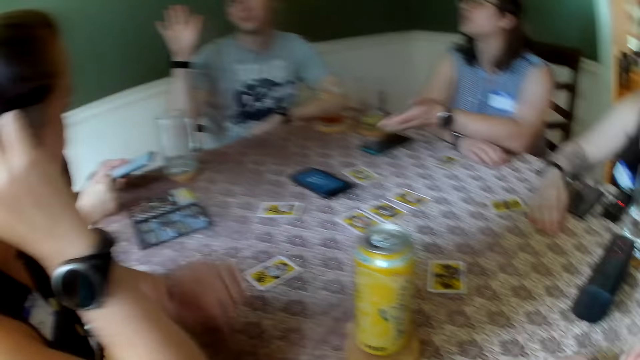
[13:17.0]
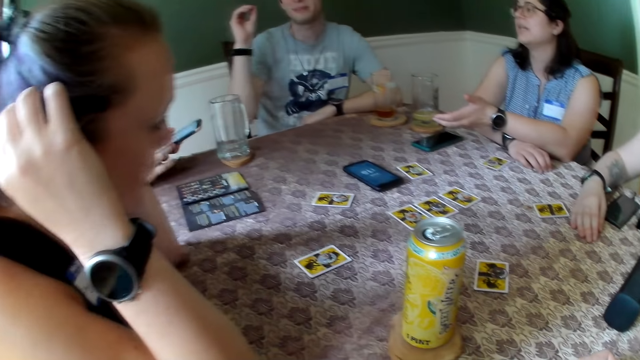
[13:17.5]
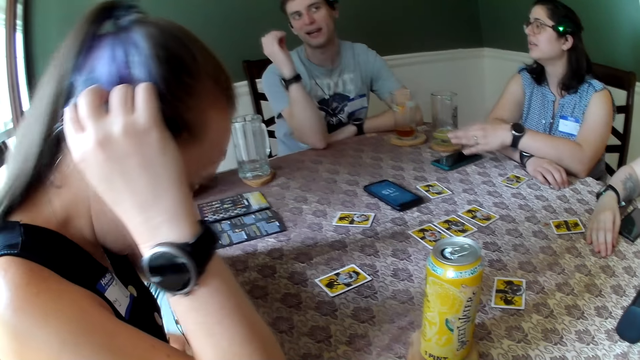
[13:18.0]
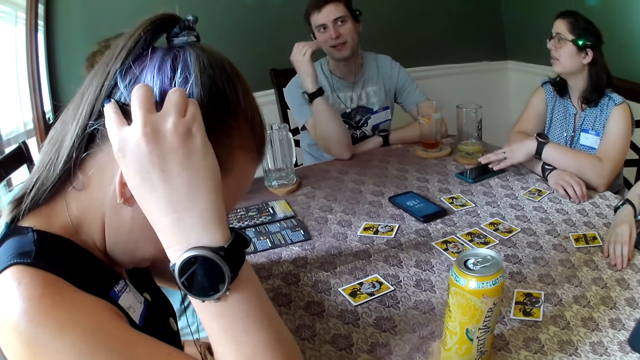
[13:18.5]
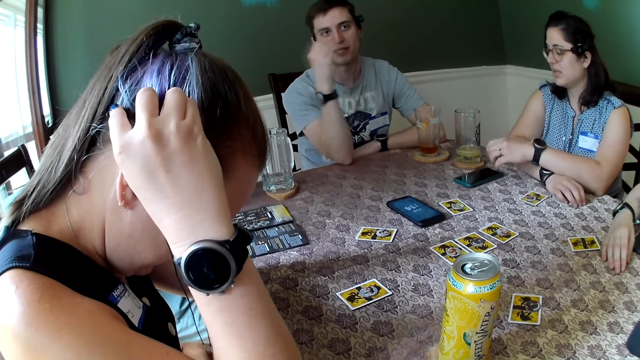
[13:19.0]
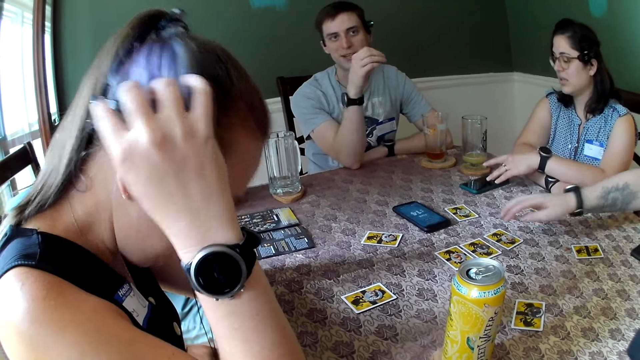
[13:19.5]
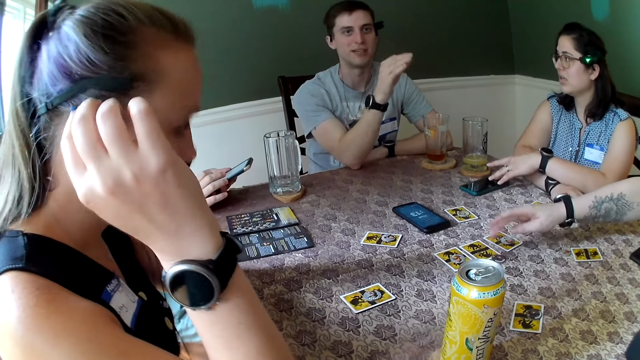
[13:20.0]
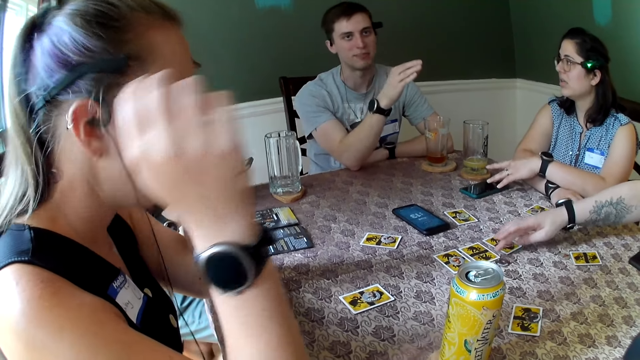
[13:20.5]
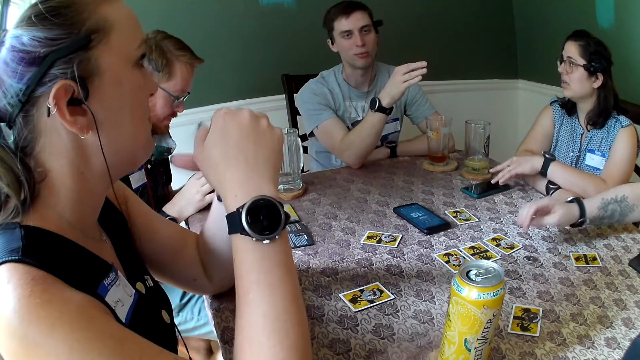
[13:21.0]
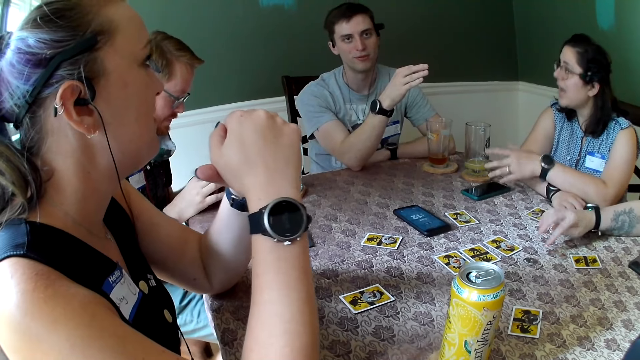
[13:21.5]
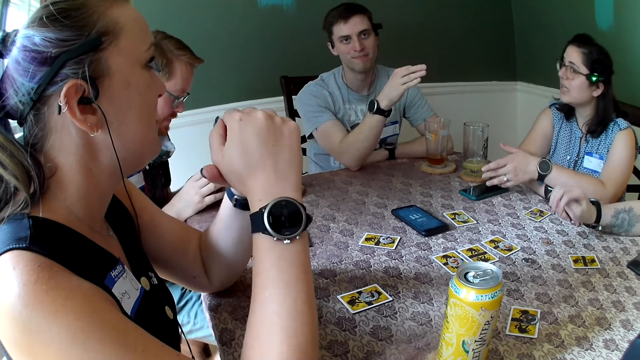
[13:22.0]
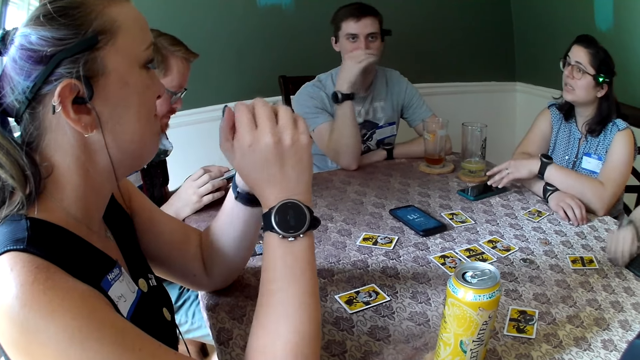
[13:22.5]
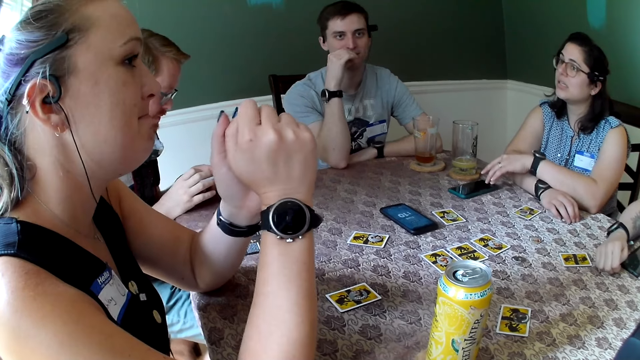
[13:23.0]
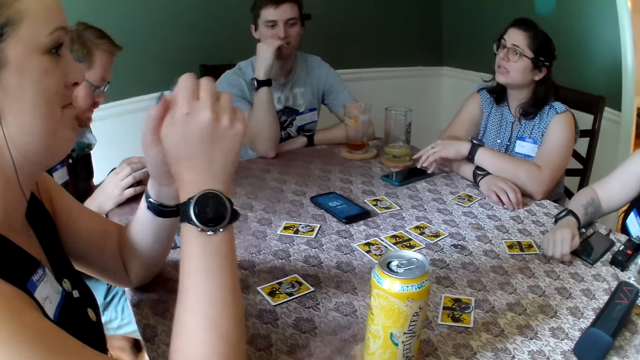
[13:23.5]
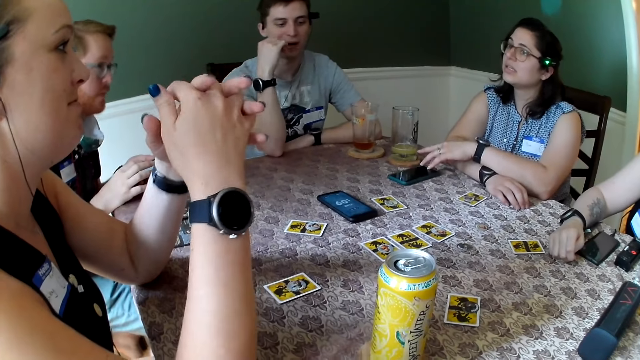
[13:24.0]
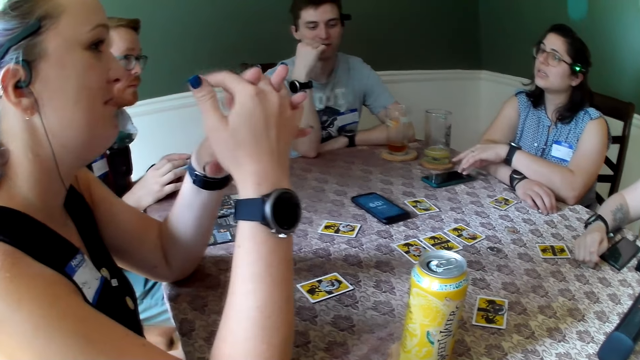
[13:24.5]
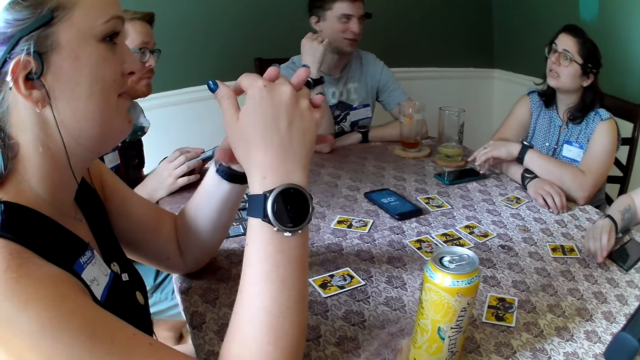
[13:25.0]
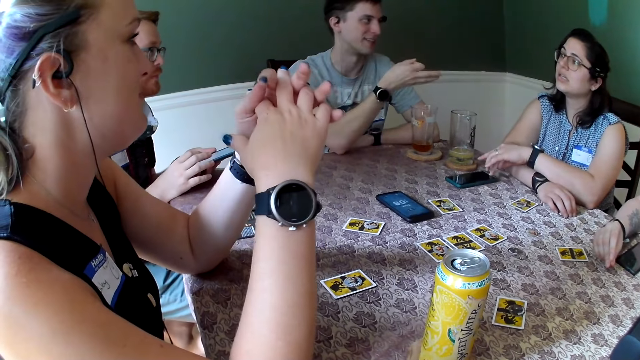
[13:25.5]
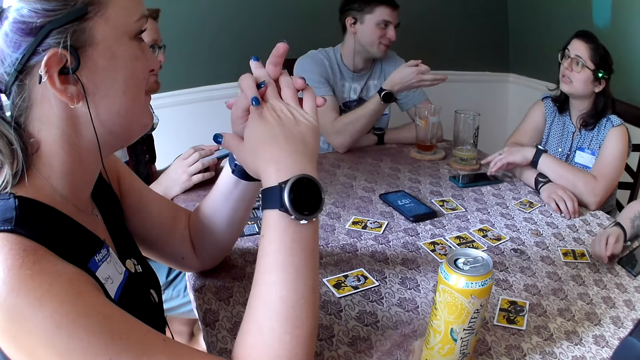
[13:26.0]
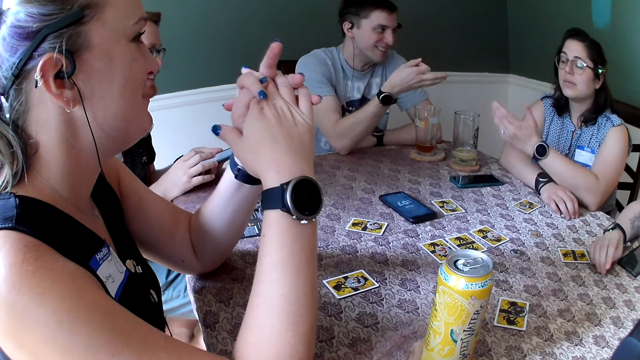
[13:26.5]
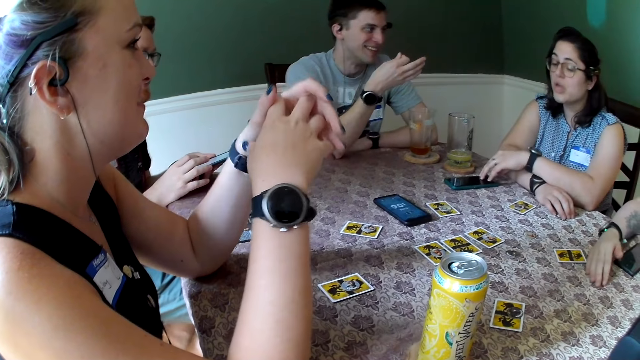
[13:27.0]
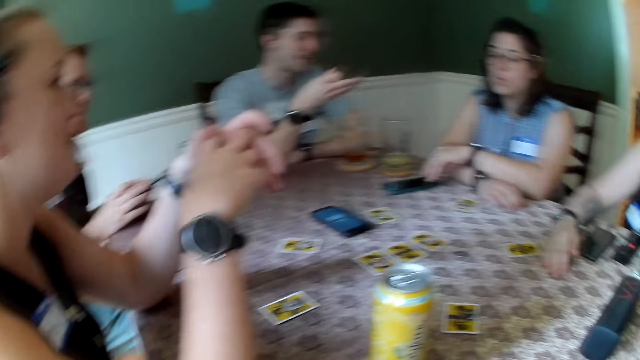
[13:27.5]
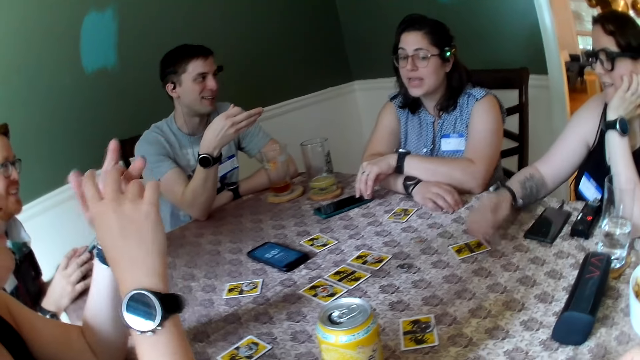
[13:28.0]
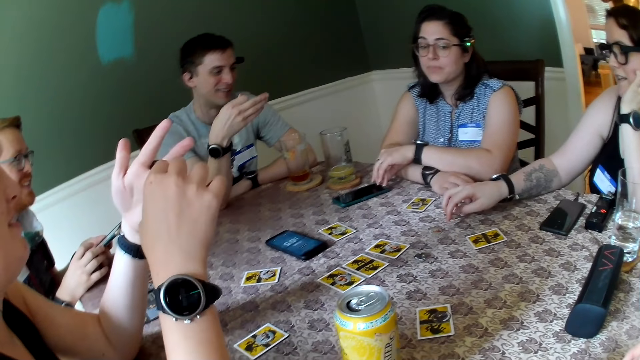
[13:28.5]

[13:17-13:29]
A woman adjusts a poker chip on the table with her right hand.

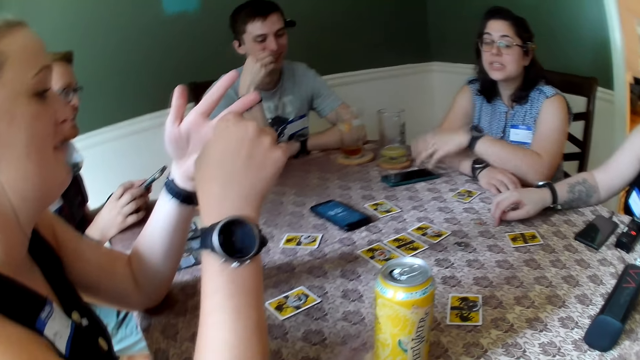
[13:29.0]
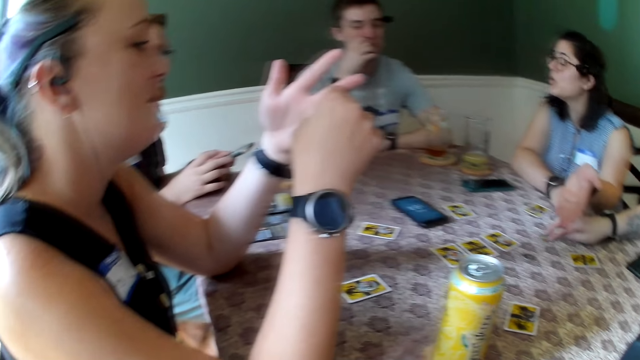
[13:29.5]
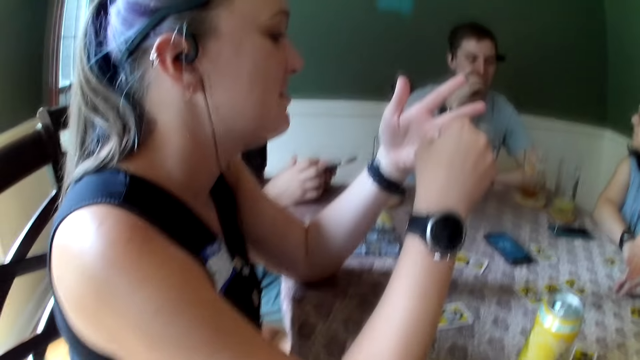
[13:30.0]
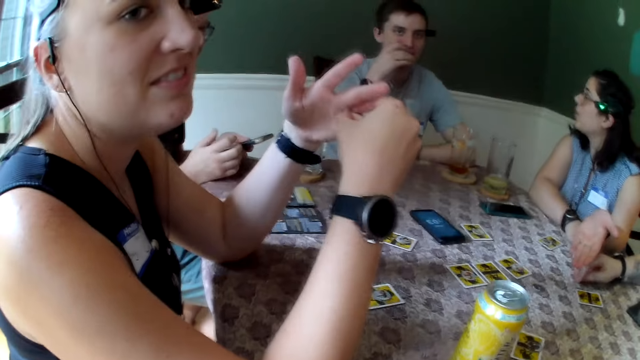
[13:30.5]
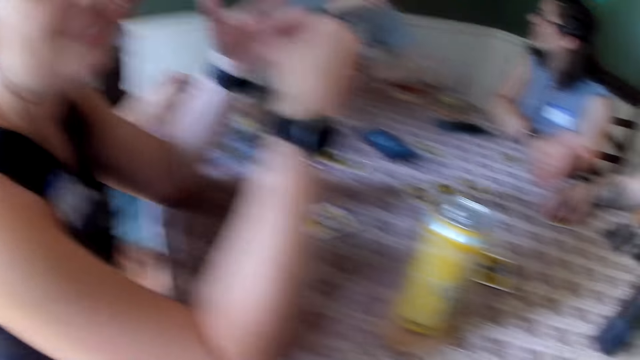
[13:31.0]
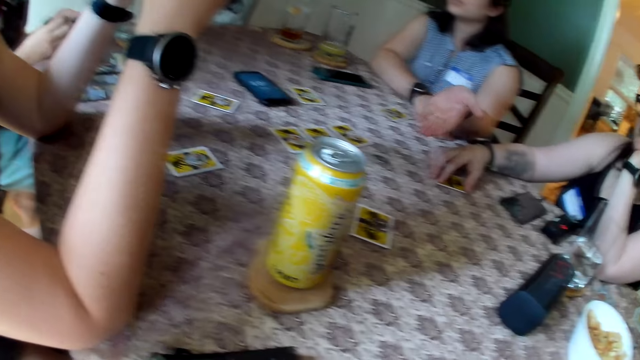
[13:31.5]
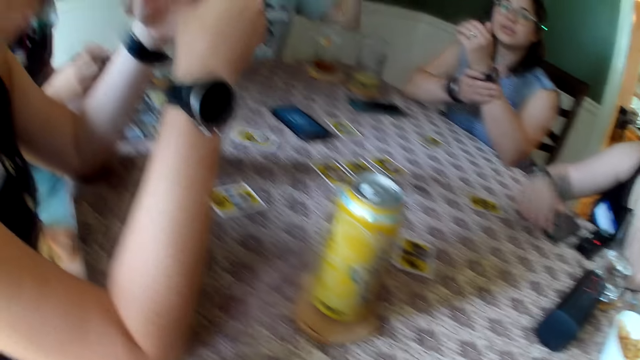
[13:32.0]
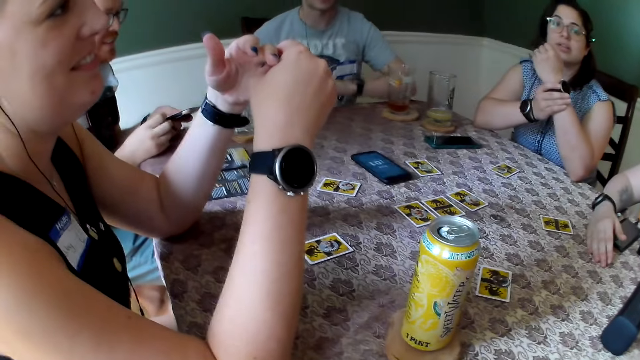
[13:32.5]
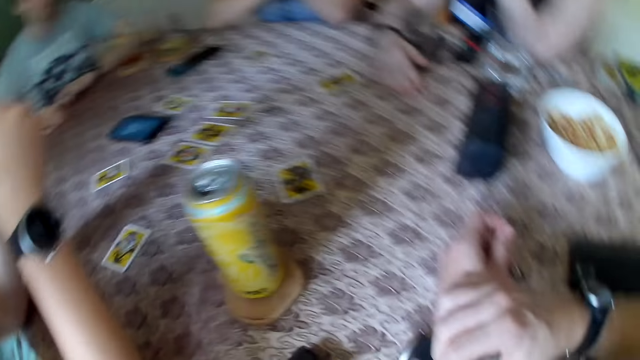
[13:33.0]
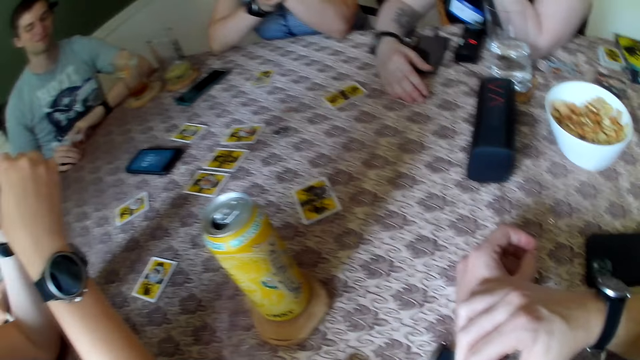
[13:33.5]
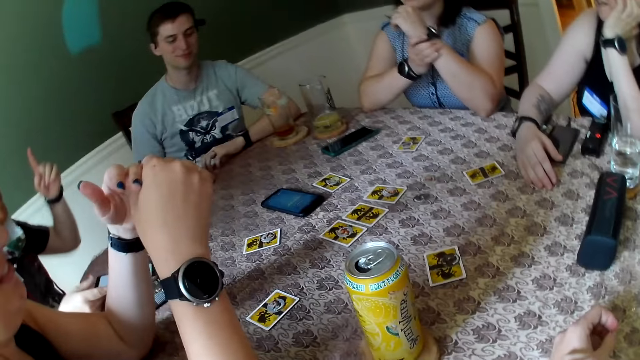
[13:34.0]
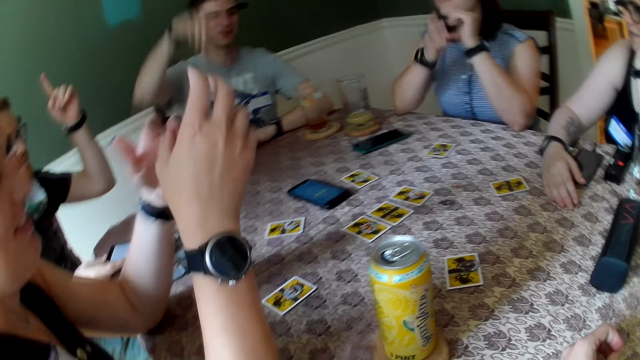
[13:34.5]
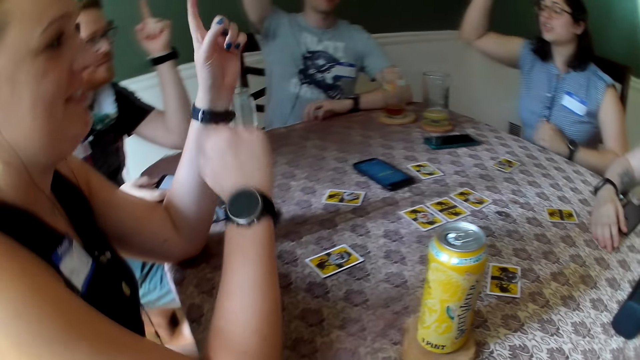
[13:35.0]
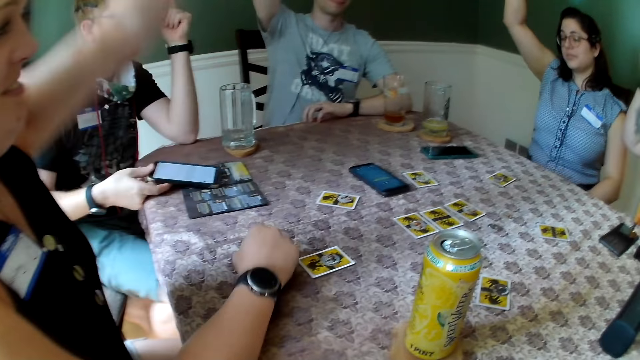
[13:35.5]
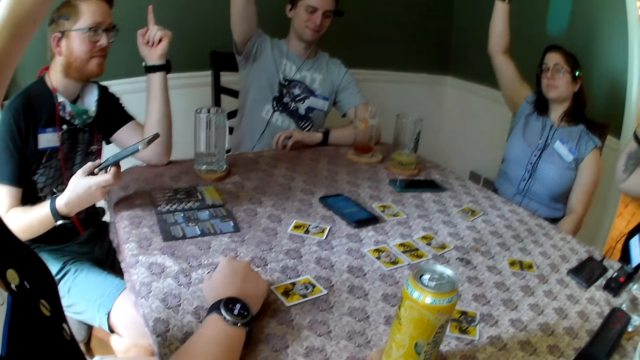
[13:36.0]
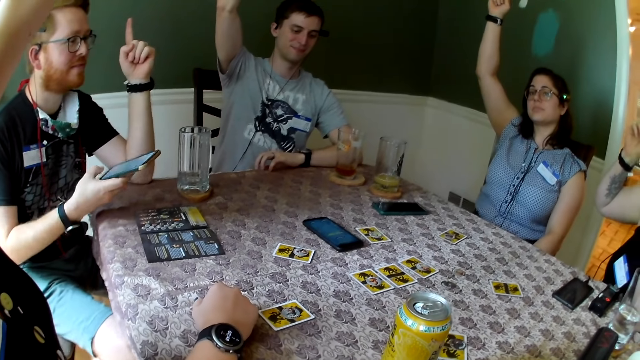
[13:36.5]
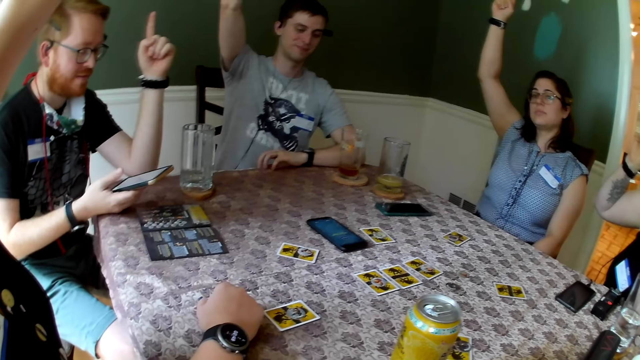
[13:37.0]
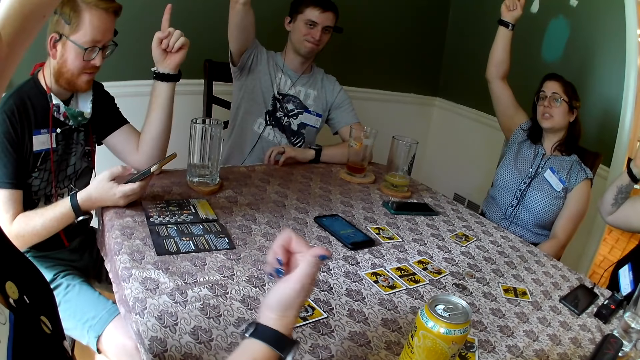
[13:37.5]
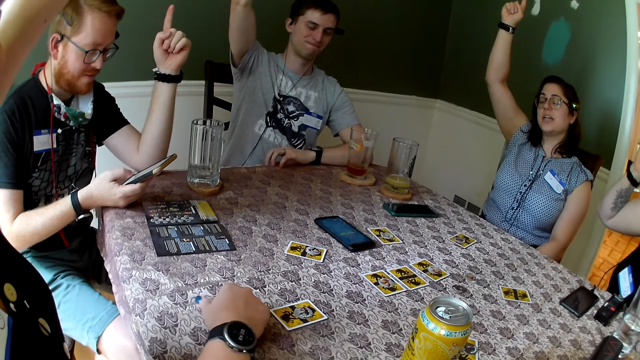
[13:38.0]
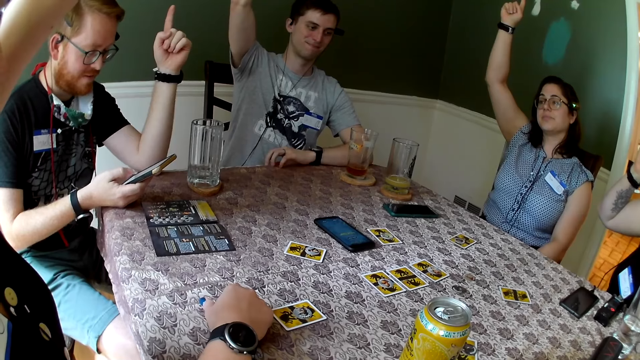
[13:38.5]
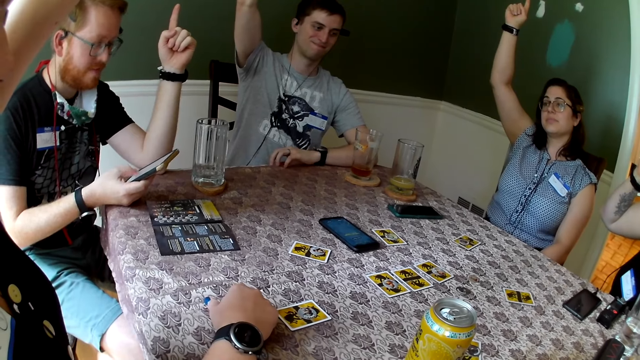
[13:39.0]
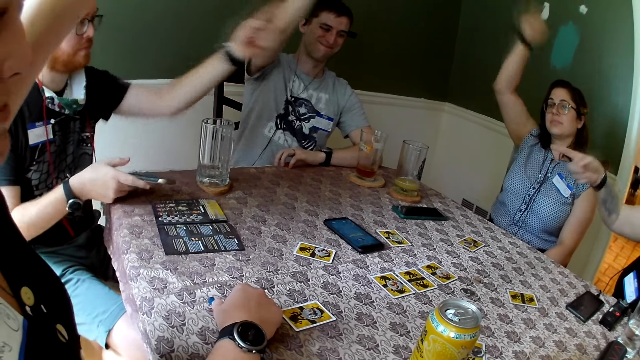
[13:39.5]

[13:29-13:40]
A man drops the phone on the table with his right hand. The man picks up the phone from the table with his right hand.
